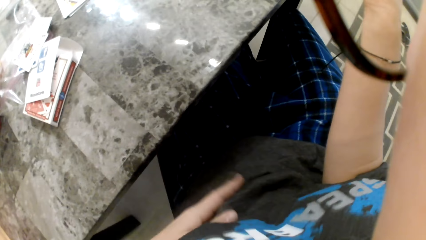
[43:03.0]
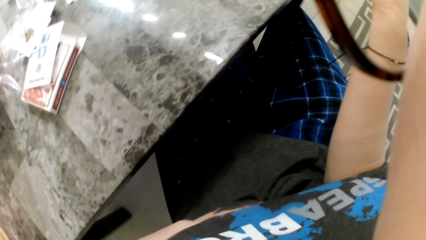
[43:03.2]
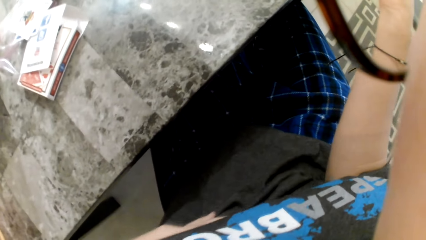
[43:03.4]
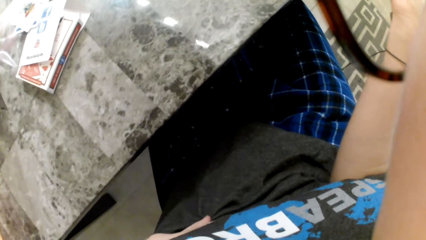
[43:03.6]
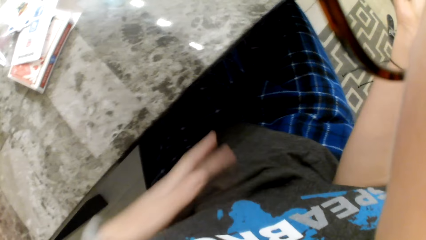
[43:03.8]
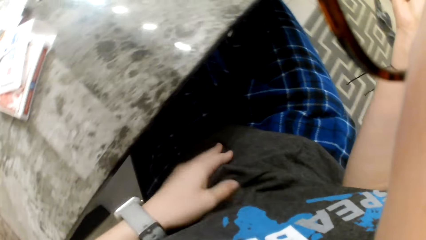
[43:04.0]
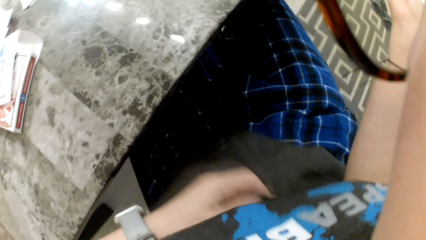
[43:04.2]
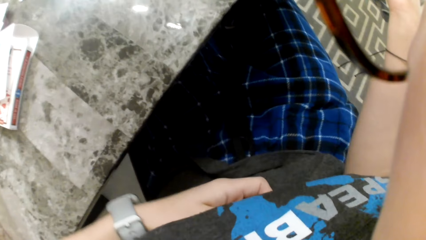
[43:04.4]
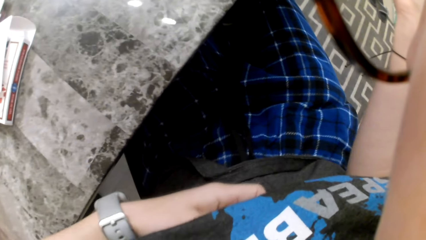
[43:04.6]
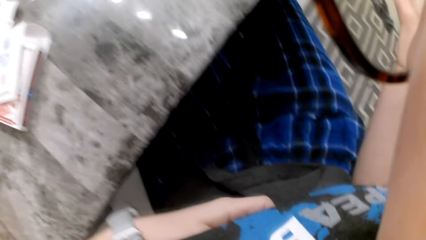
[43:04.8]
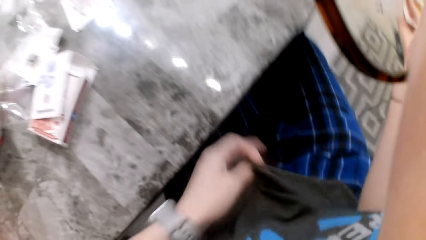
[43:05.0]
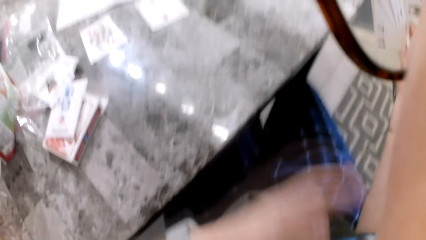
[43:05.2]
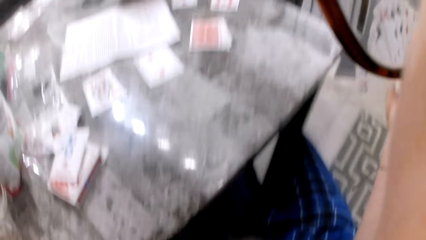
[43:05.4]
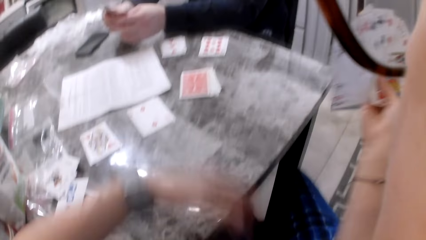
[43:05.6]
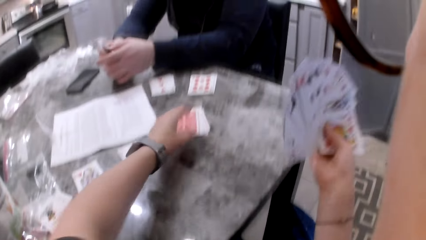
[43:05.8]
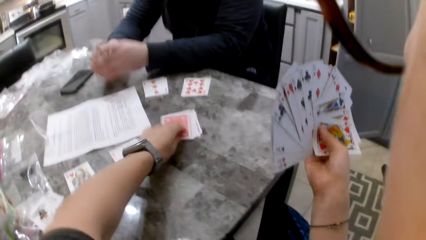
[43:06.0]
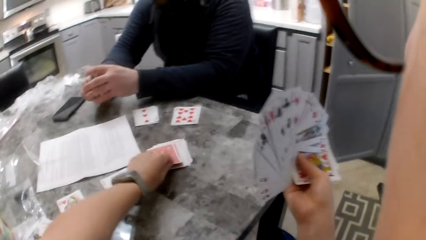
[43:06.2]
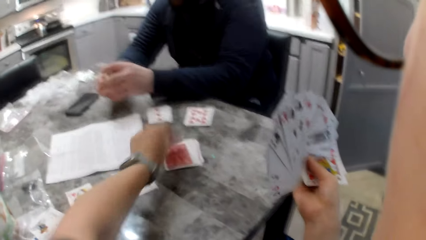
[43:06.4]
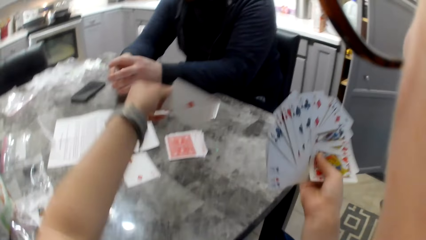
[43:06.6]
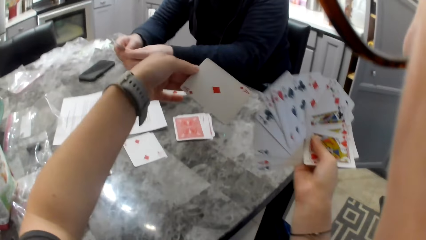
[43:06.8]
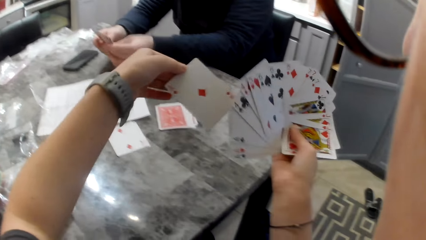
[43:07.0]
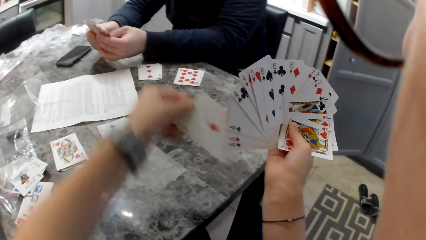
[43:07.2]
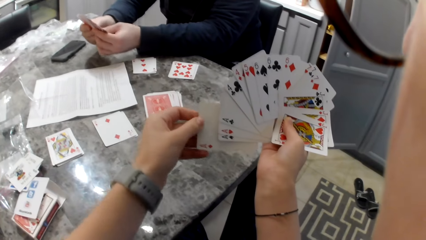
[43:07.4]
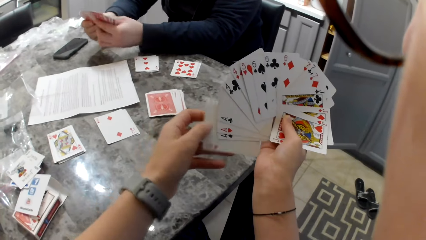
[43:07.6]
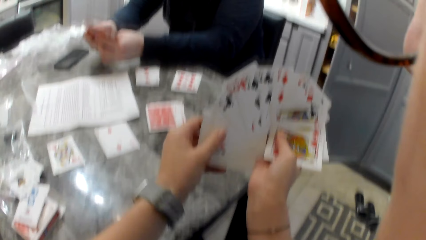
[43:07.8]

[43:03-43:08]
The camera wearer picks a card on the counter with her left hand. A man aligns cards in his hands, shuffles cards in his hands.

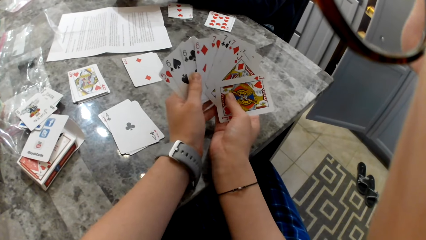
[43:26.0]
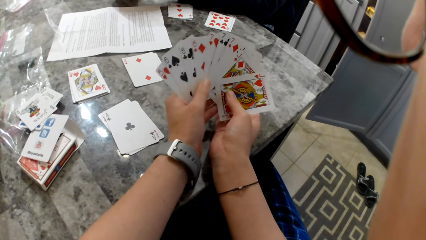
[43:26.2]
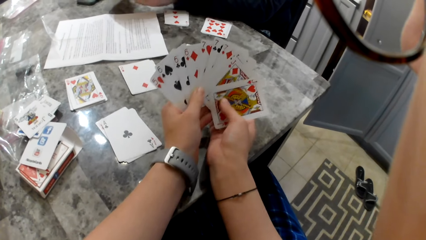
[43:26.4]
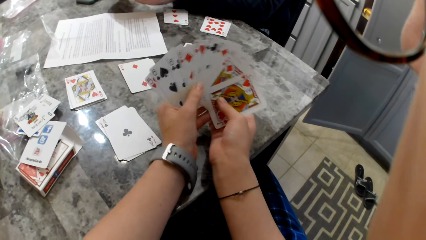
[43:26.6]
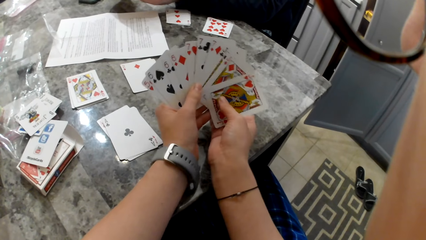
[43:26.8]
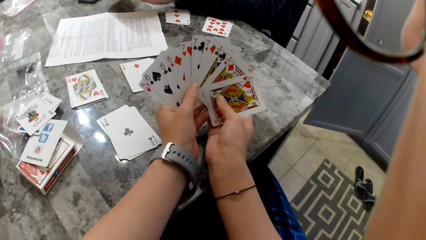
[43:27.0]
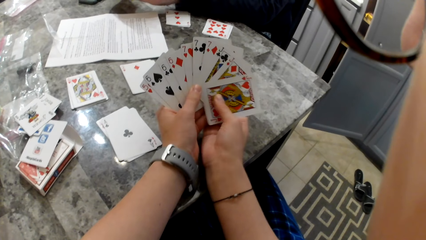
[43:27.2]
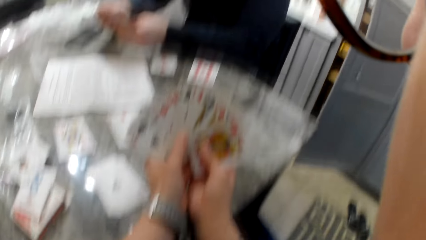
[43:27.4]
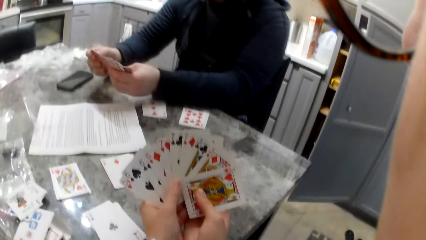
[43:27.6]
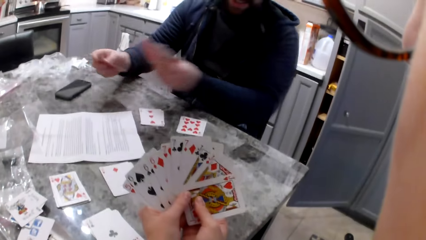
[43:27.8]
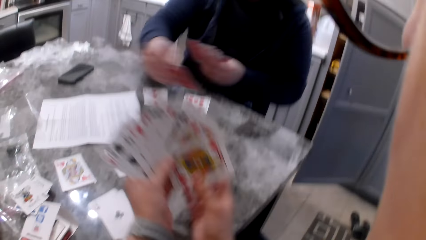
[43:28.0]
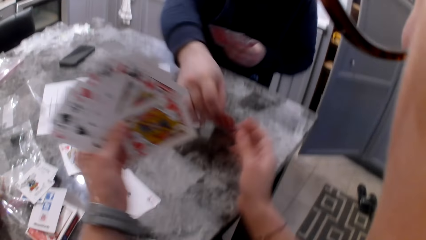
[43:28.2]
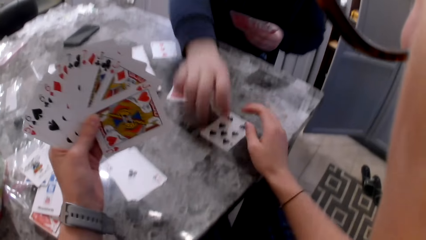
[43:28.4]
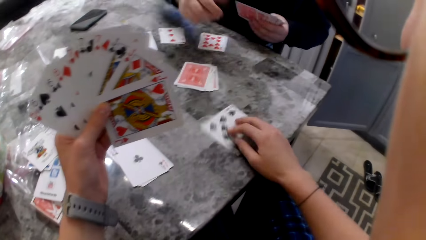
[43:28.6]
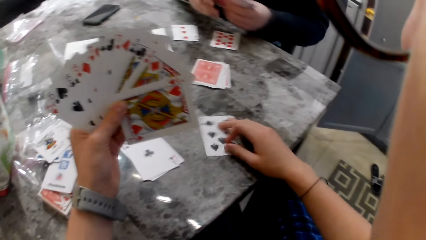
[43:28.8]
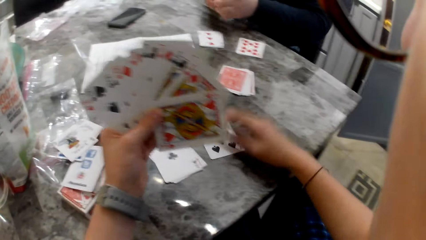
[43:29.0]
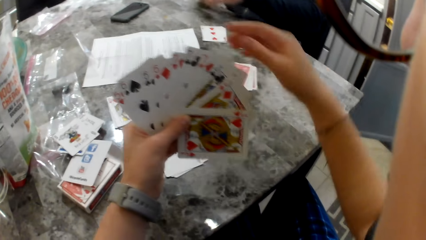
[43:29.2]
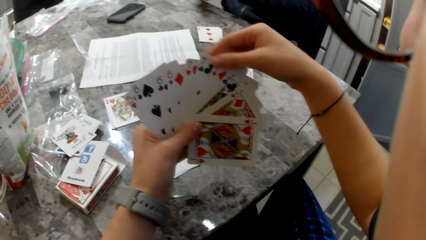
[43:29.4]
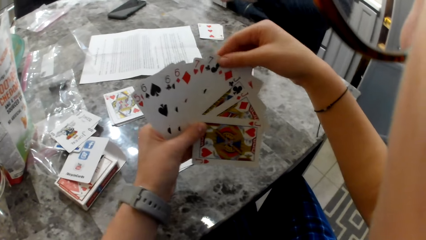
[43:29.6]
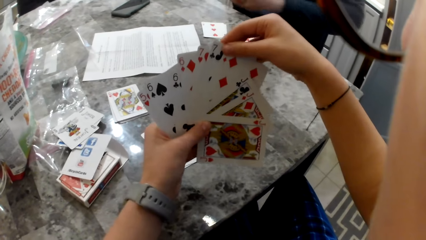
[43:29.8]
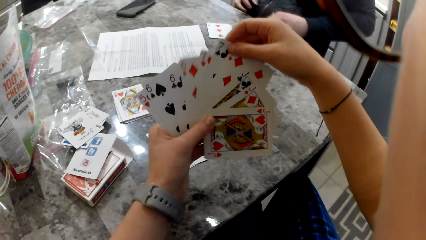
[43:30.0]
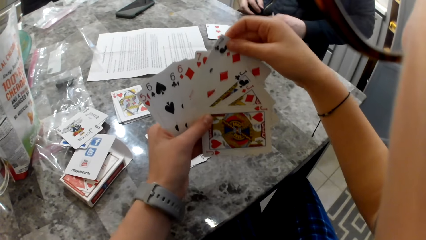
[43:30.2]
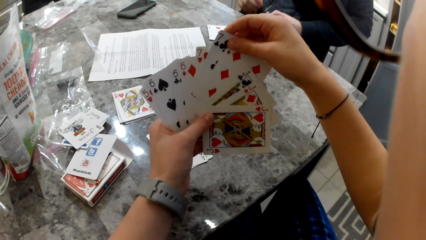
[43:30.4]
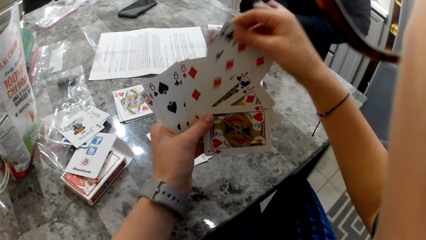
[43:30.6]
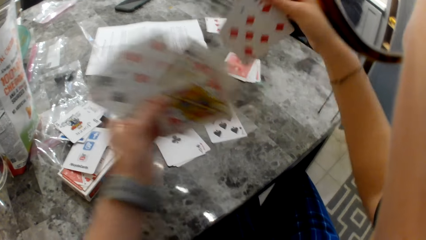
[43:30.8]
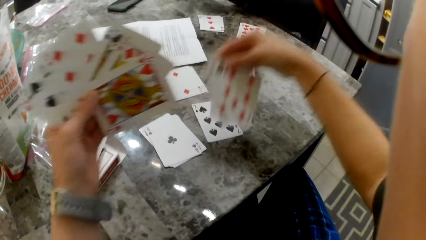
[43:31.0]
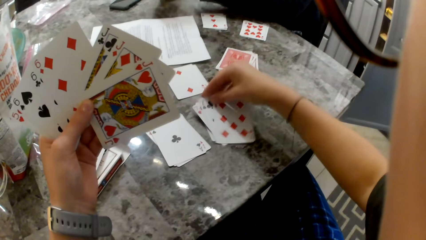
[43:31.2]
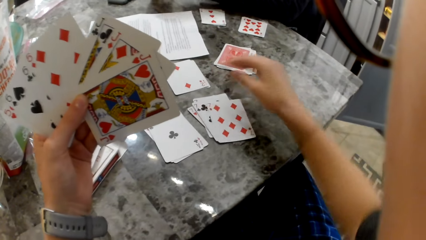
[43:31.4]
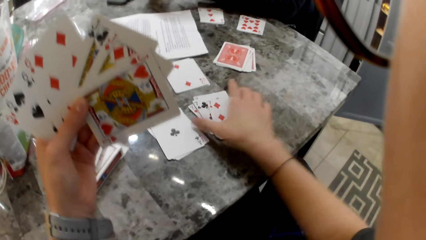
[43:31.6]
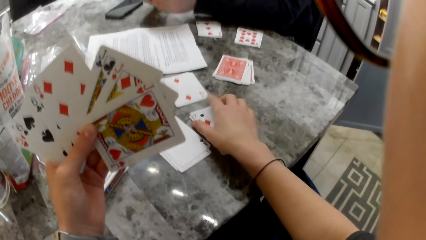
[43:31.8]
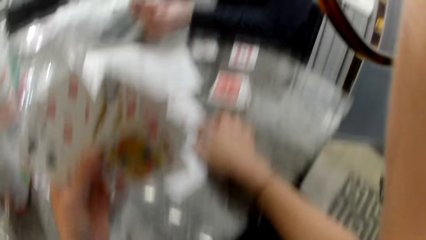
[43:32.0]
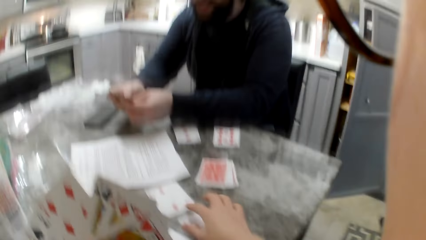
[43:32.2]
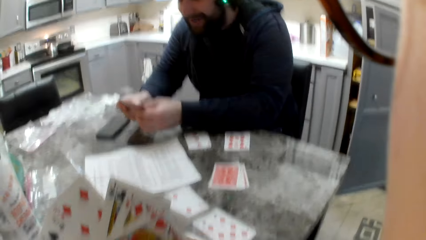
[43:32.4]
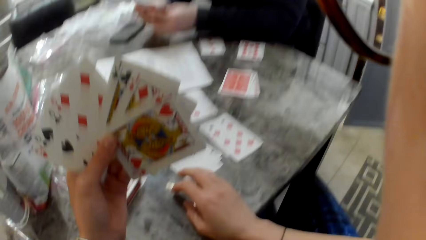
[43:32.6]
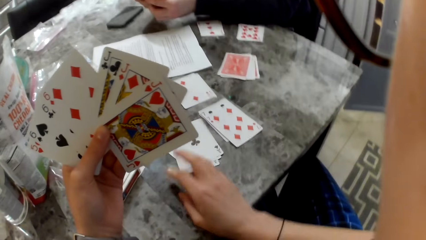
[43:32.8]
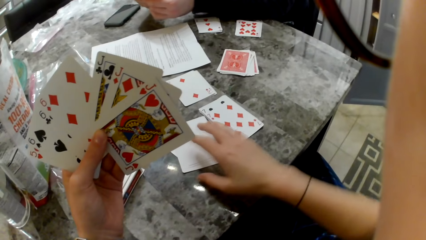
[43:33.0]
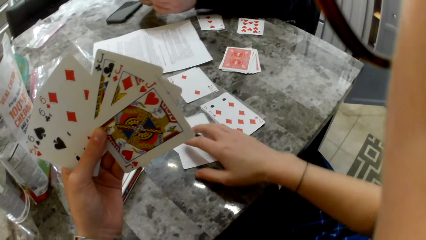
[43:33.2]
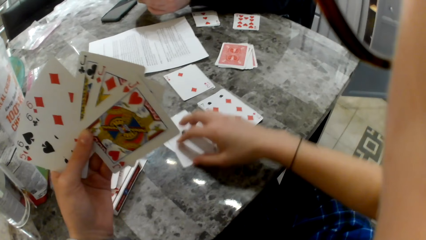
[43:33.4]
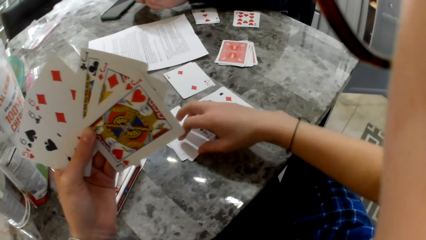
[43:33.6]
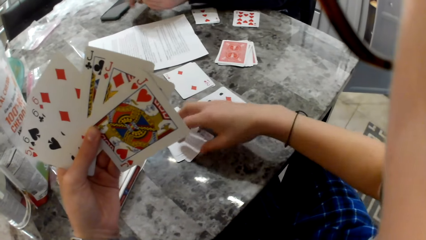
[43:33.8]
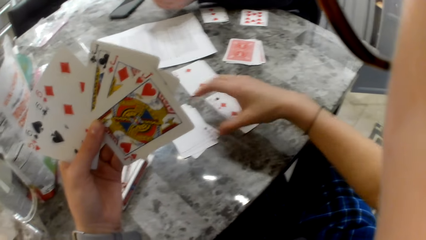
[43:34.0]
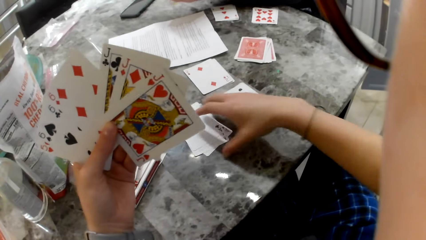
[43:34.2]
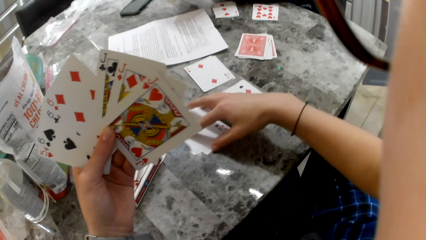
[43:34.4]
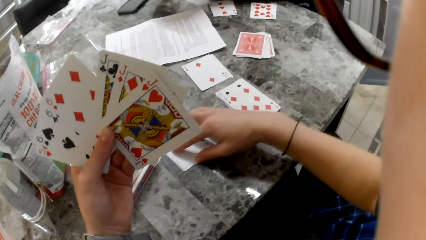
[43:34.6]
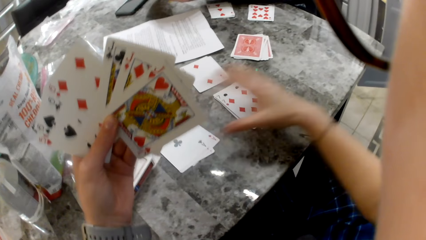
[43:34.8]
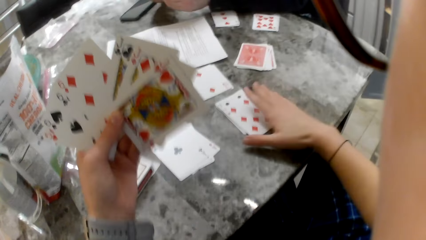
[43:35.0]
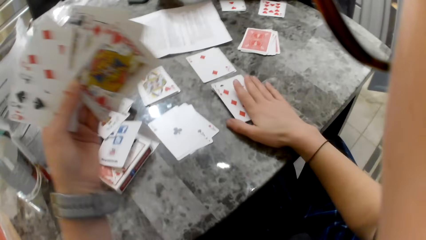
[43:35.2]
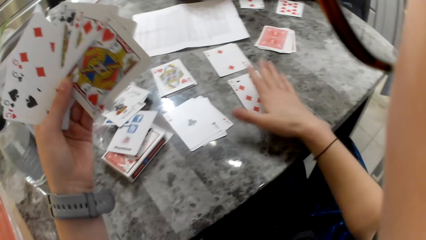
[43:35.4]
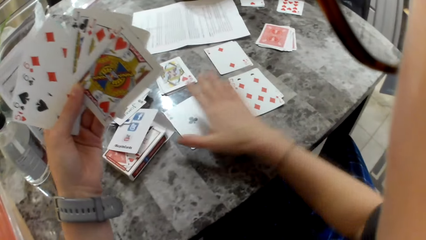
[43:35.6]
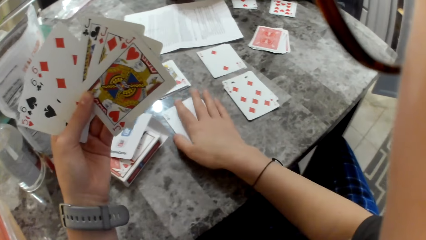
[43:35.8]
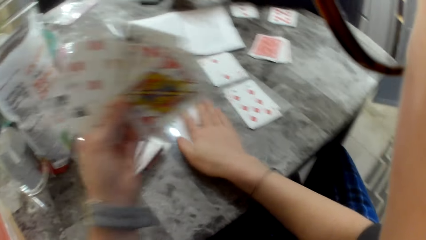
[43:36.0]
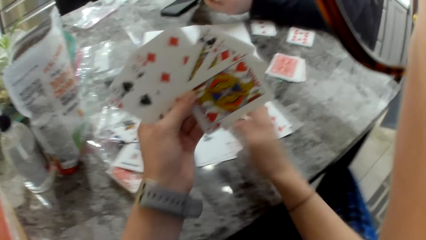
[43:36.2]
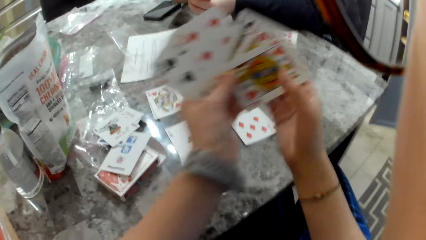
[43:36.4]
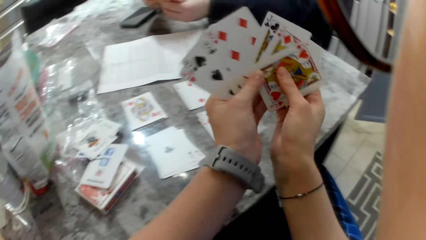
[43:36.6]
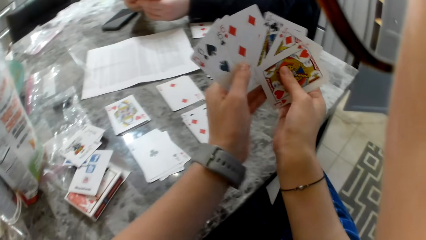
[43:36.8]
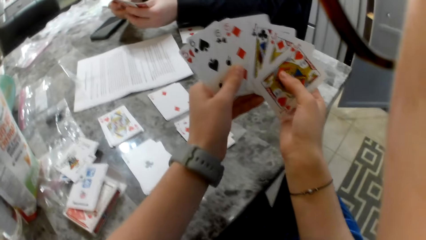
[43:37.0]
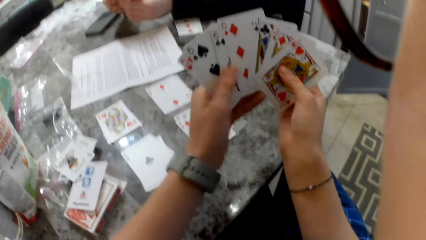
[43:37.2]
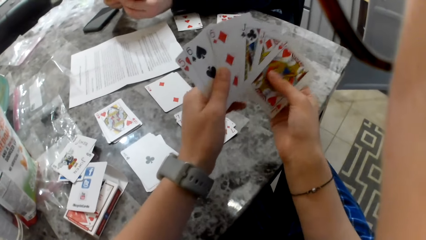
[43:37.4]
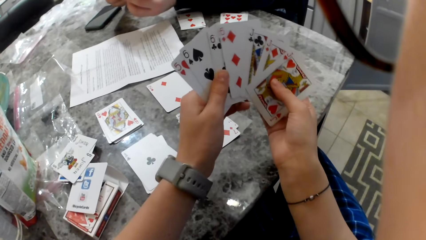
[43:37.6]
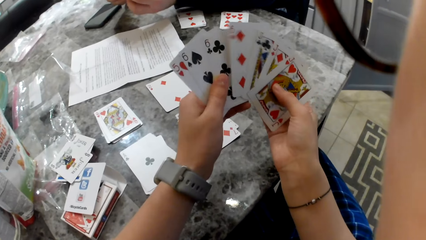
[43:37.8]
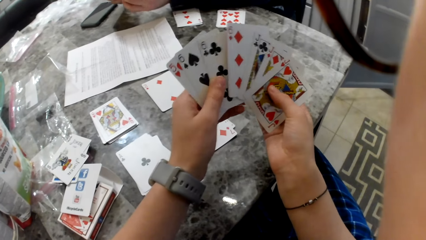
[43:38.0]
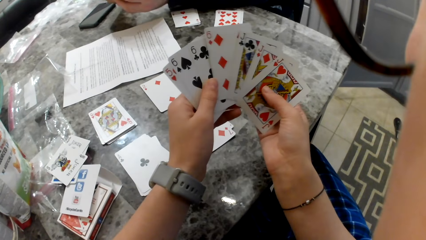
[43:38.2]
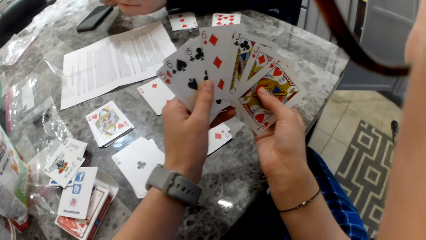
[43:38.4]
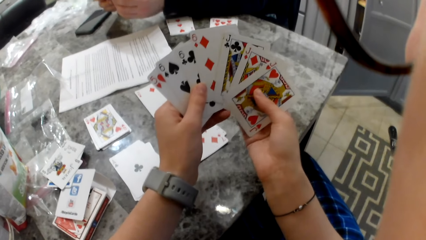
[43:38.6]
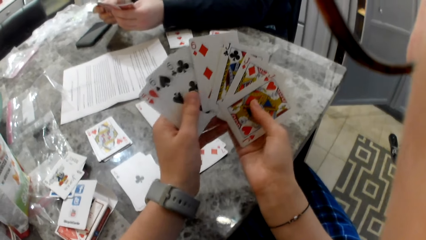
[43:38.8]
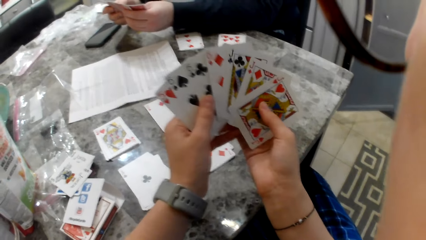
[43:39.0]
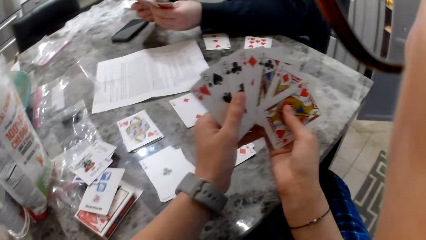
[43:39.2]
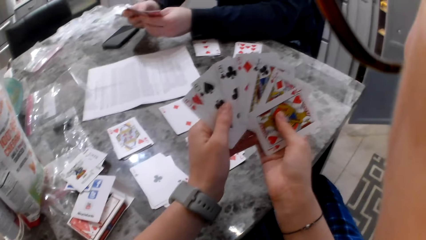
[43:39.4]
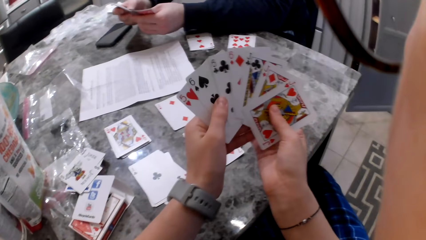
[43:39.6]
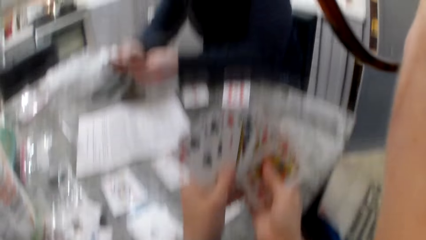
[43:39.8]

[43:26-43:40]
A man picks a card with his right hand and drops the card on the counter or table. The camera wearer moves the cards on the counter. They pick a card with their right hand. The man aligns cards in his hands. The camera wearer drops some cards on the counter. They arrange the cards on the table. They touch the cards on the counter. They move the cards on the counter. They touch the cards on the counter. They touch the cards again. They shuffle the cards in their hands. The man shuffles cards in his hands.
